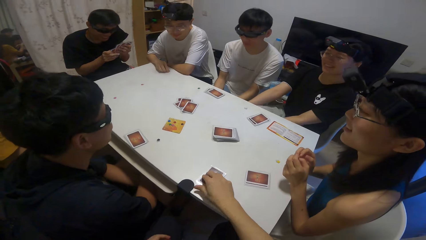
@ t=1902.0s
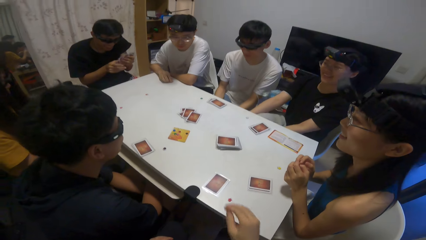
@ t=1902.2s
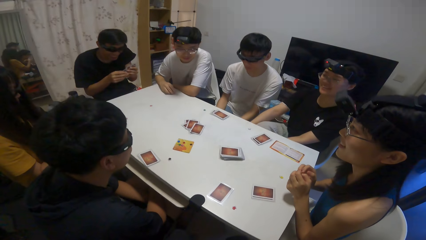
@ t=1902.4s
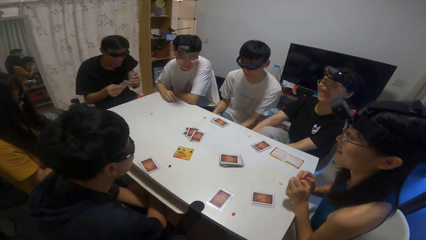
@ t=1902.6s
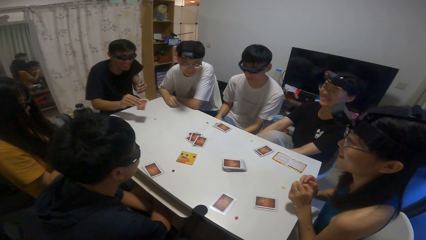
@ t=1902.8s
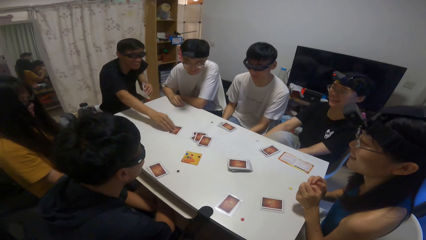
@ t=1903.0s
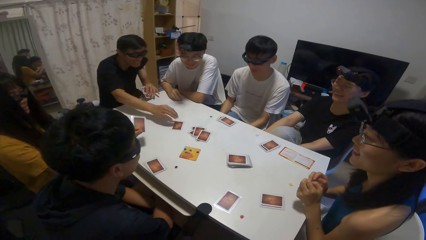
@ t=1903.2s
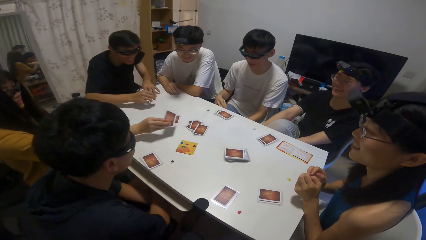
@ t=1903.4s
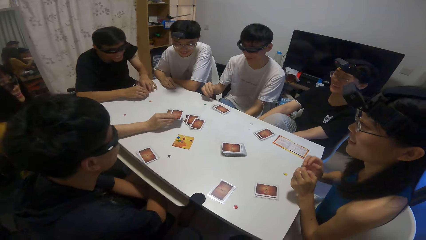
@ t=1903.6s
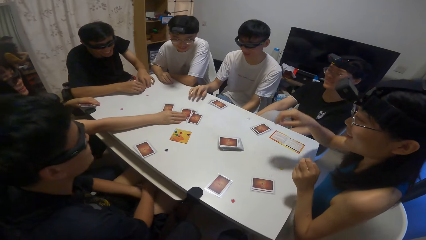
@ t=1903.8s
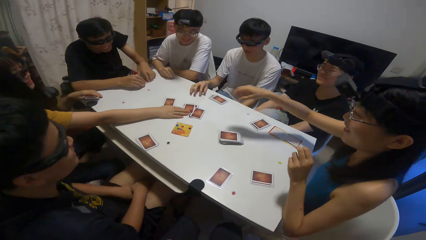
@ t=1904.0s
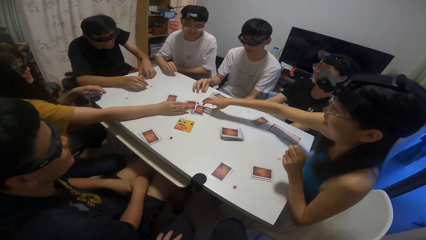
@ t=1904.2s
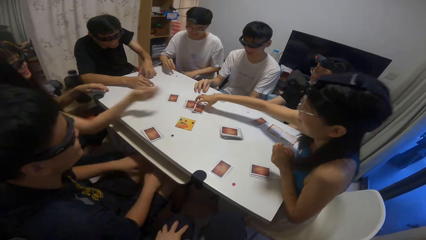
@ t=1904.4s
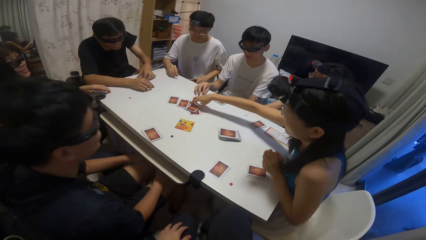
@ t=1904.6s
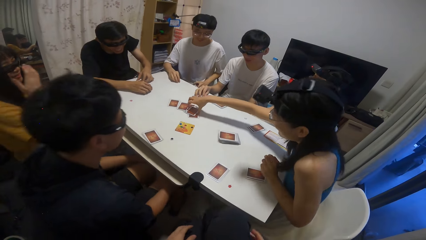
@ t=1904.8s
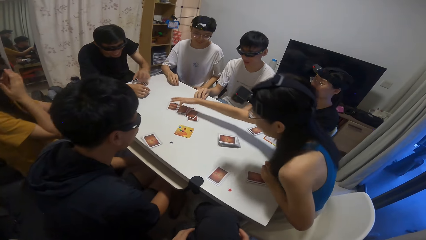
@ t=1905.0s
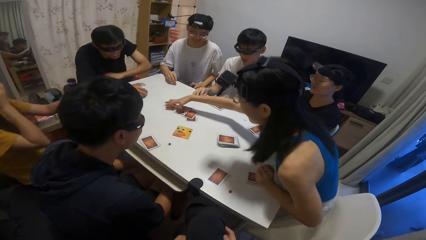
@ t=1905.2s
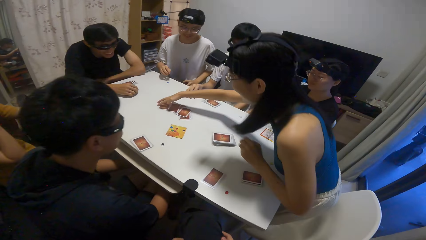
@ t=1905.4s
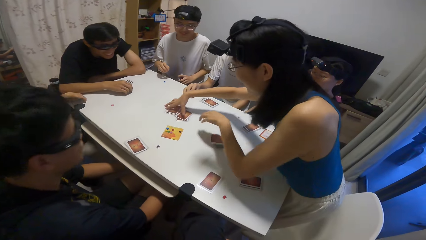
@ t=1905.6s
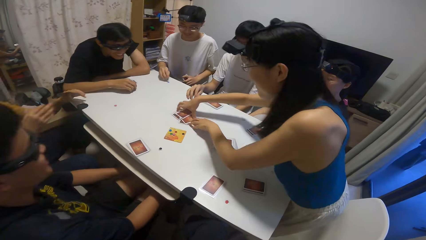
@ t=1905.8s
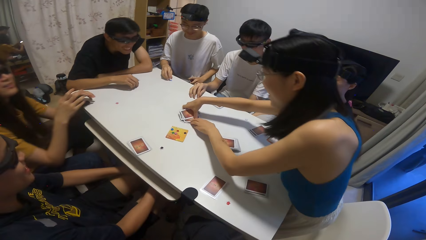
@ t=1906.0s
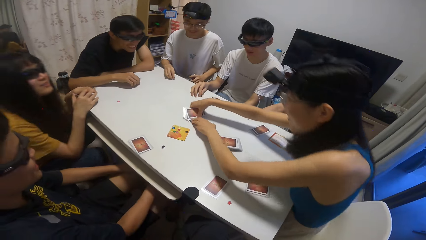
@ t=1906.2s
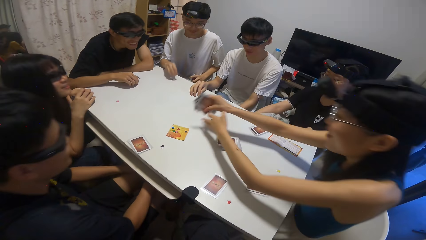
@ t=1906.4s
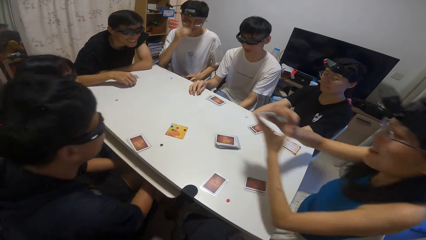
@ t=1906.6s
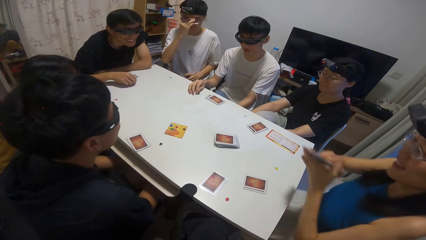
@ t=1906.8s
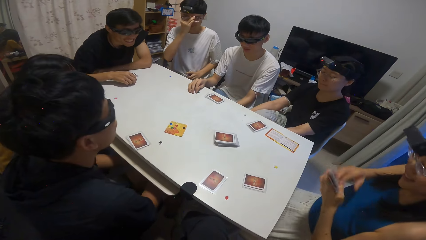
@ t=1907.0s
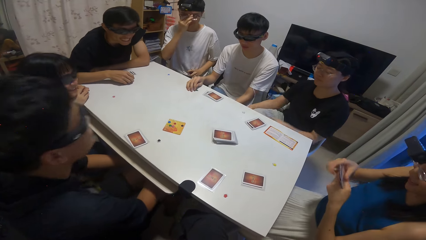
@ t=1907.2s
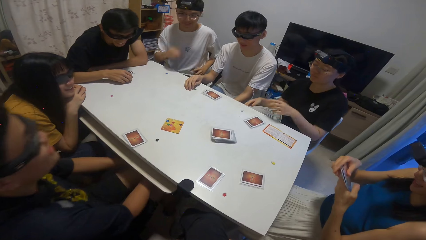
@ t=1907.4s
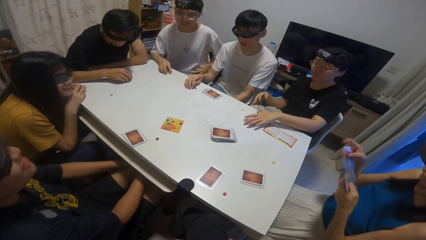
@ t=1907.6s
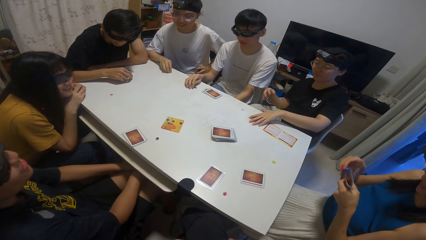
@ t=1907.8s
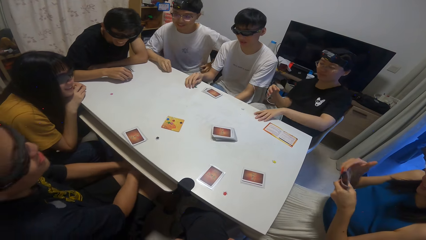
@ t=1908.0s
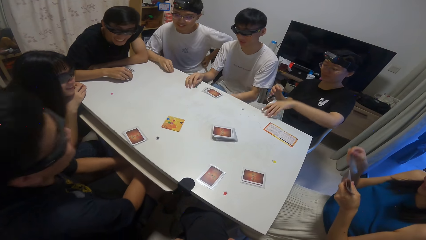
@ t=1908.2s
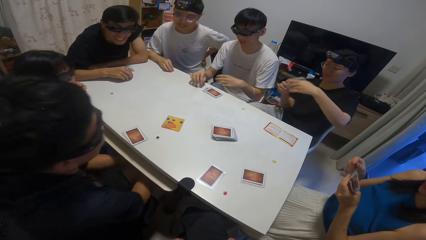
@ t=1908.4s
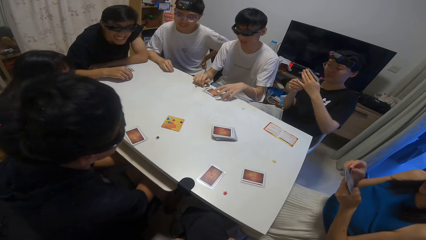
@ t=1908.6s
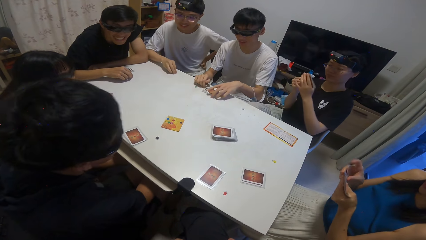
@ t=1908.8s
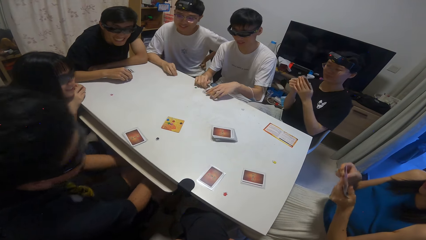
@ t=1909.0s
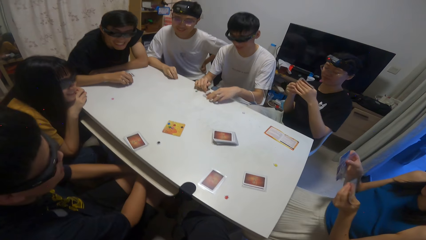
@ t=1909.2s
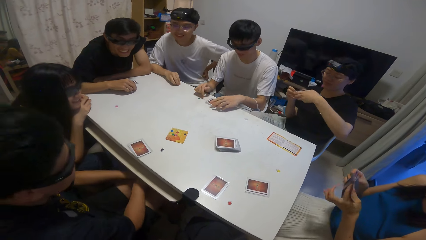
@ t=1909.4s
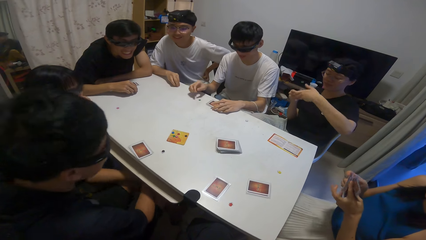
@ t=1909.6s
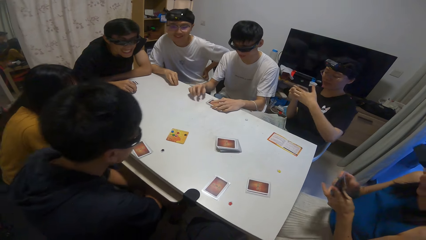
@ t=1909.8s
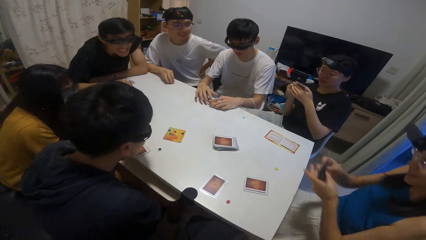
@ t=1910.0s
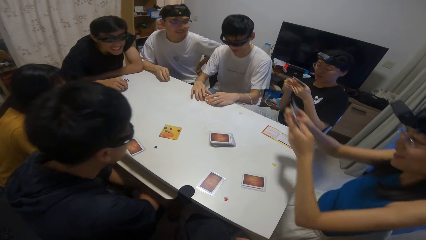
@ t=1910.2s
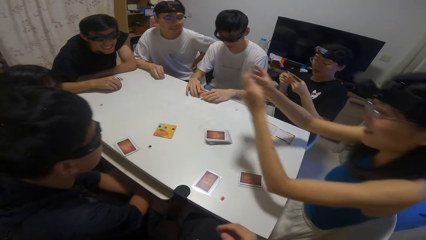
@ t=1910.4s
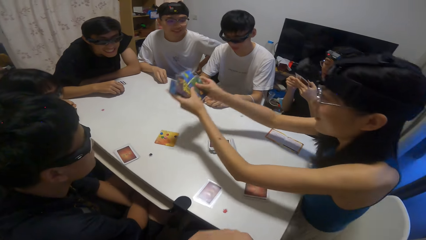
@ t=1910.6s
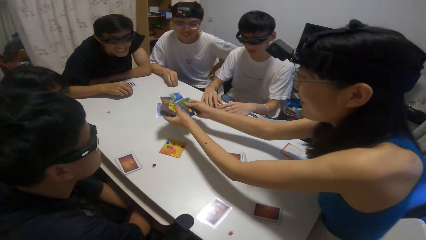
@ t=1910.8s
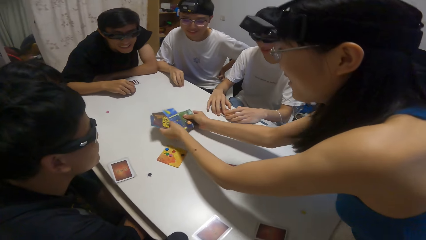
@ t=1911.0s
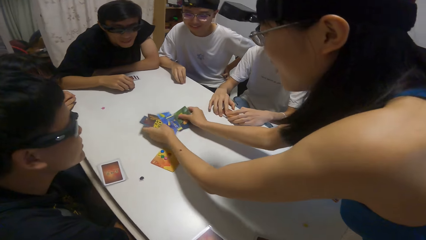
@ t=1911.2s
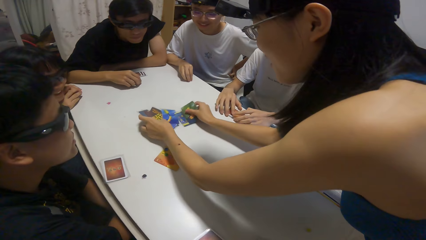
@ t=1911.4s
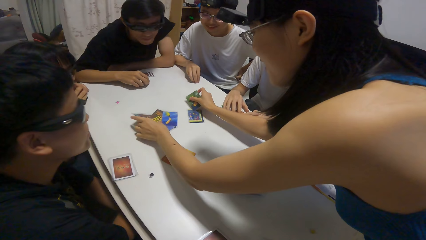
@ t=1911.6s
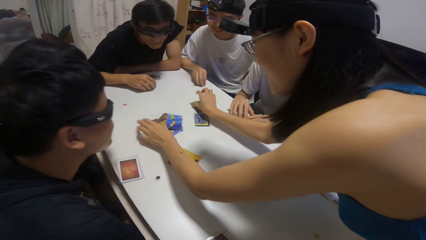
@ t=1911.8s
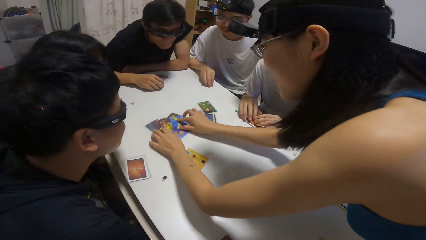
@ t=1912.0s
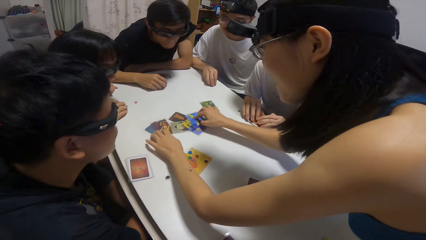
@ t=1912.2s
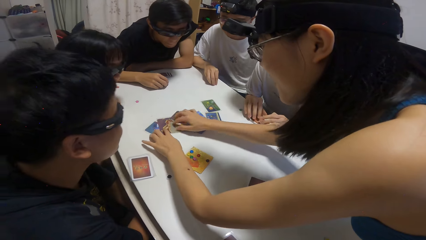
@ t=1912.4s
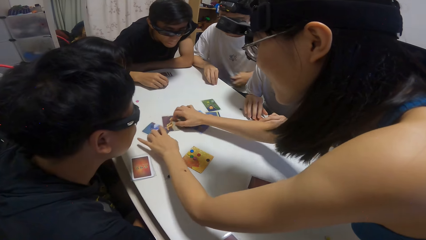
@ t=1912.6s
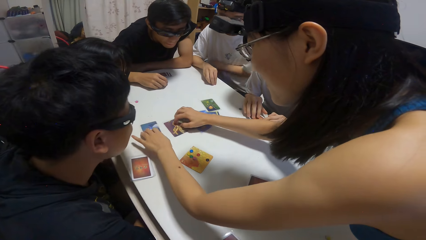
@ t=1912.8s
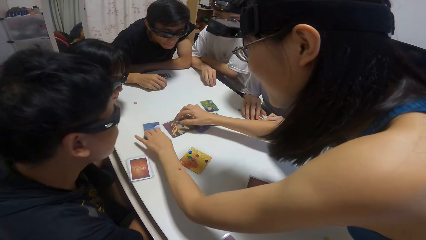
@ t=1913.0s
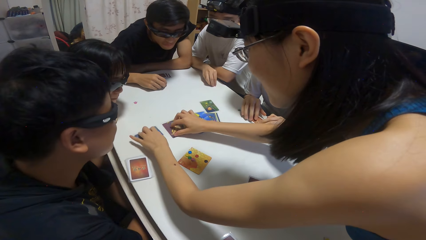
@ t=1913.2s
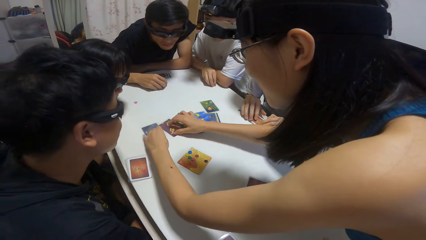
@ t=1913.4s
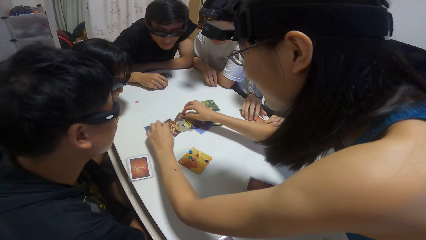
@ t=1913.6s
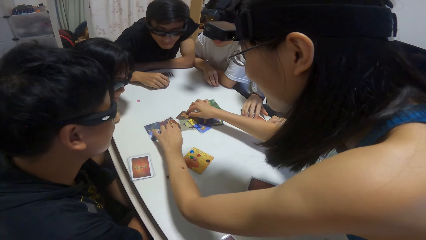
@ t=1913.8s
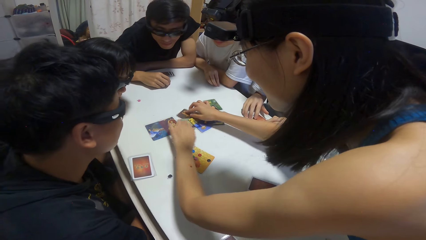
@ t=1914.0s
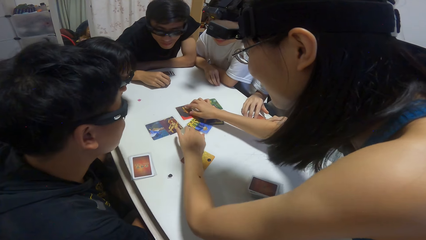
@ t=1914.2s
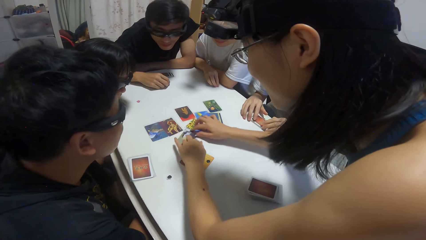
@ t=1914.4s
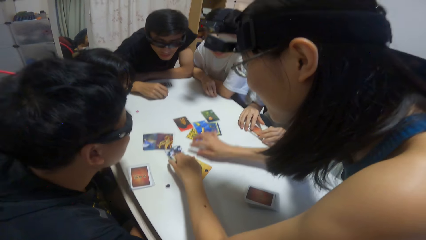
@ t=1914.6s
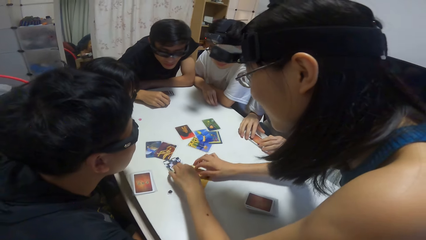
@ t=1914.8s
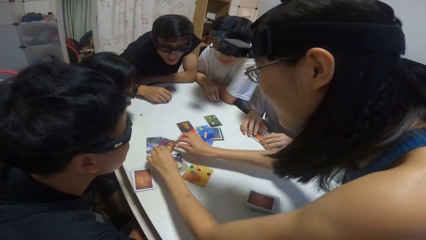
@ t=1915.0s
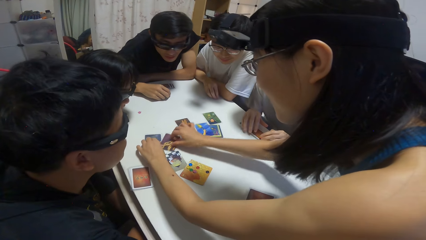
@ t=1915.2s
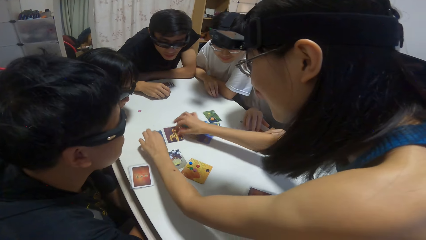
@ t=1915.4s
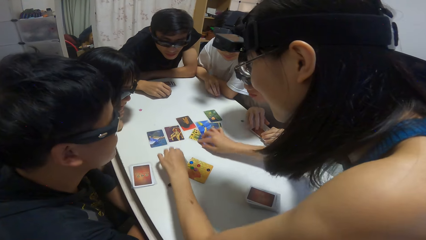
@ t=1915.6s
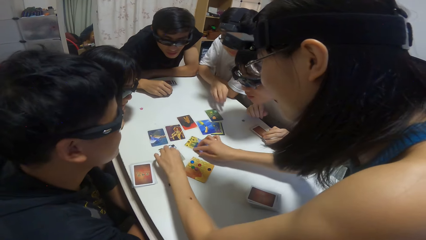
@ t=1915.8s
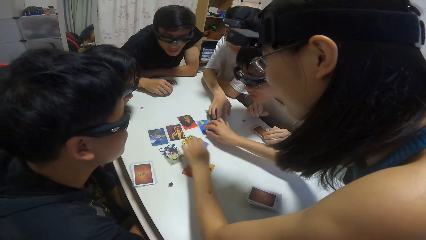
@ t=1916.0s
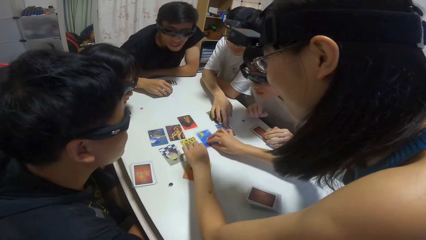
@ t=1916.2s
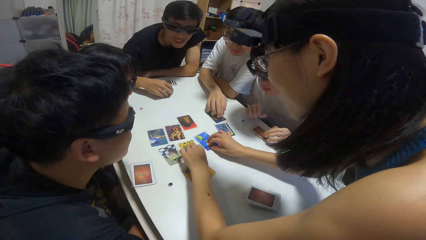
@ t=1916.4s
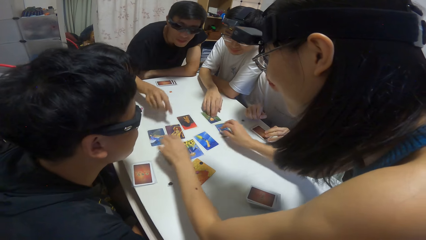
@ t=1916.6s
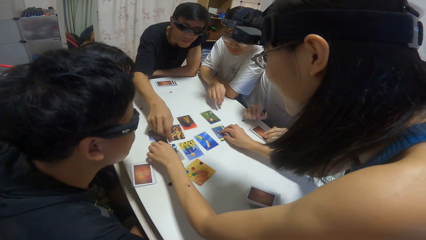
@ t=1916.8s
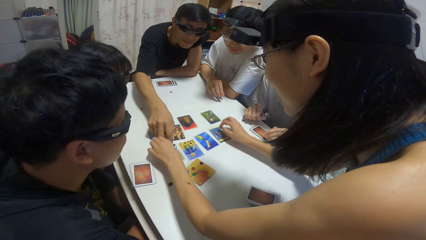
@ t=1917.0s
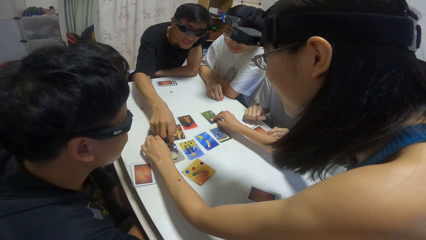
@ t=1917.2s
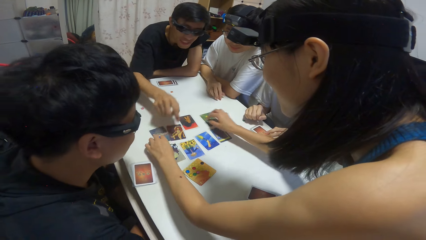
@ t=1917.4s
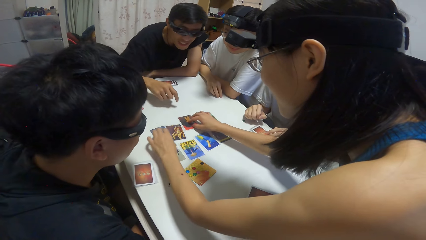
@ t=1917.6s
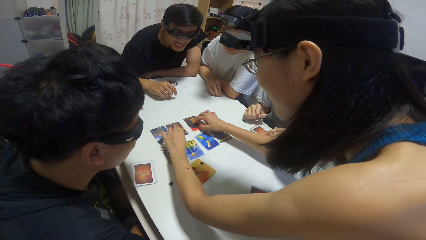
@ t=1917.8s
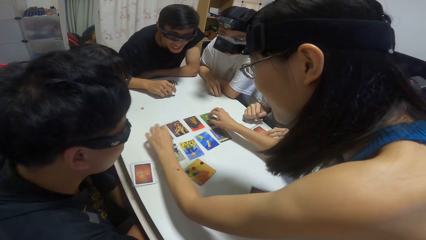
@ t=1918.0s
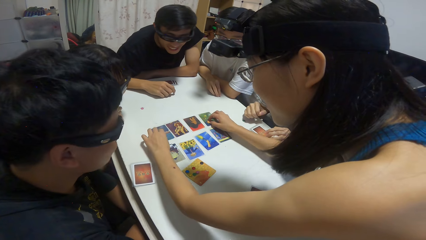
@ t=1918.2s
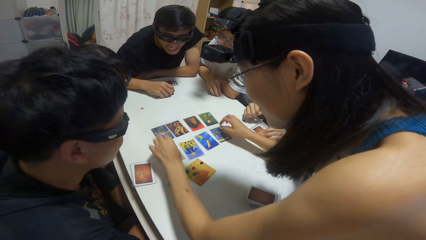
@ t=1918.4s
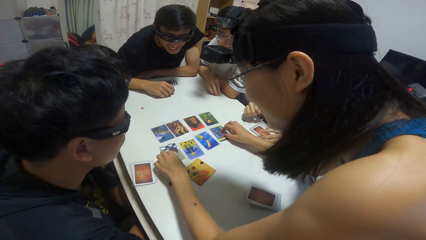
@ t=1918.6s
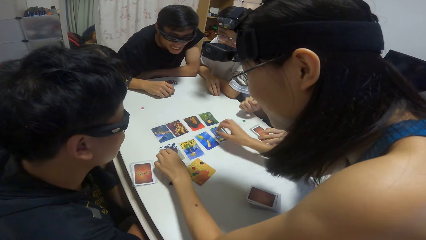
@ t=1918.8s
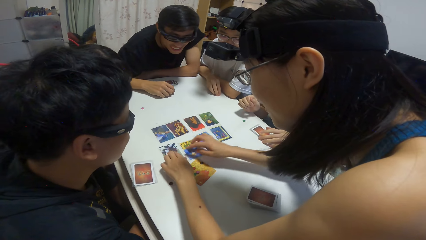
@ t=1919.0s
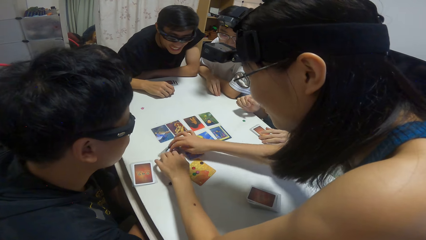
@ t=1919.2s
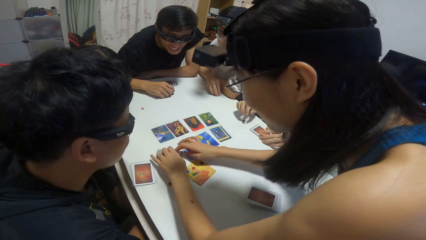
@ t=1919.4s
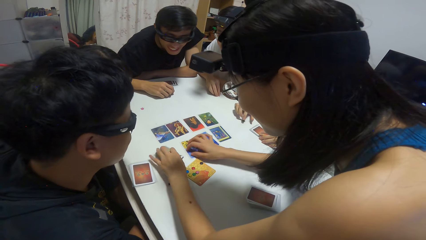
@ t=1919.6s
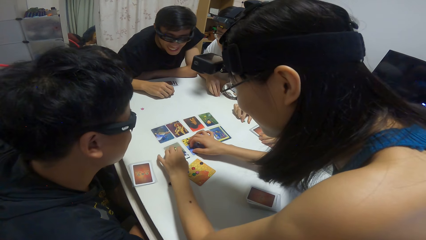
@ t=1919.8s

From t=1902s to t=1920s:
The camera wearer drops another card on the table. A boy drops the cards on the table. A girl drops a card on the table. Another girl packs the cards on the table. A man adjusts his glasses. A woman packs her share of cards on the table. Another man picks up a playing card. A third man touches his share of cards on the table. Another man places a playing card on the table. Another woman spreads the cards on the table. The camera wearer puts the playing cards on the table and moves the playing cards on the table. The first man touches the cards on the table. Another man touches the cards on the table. Another man moves the playing cards on the table. The camera wearer moves the playing cards on the table.
